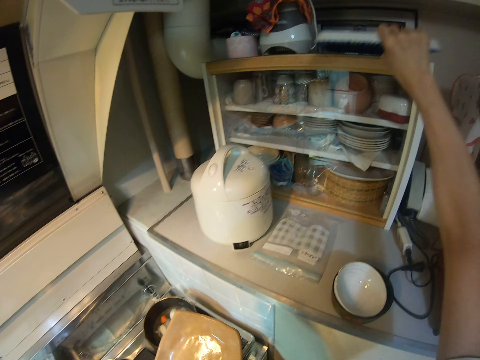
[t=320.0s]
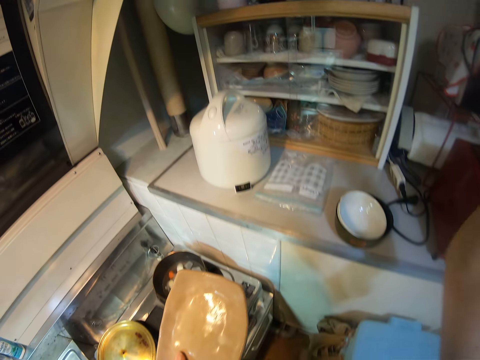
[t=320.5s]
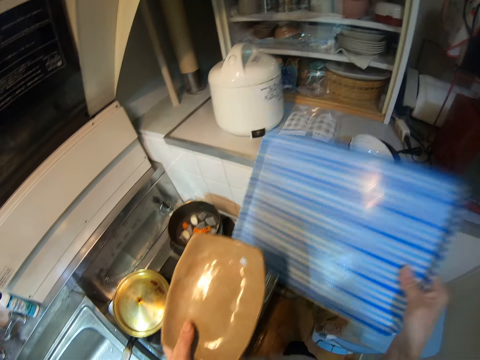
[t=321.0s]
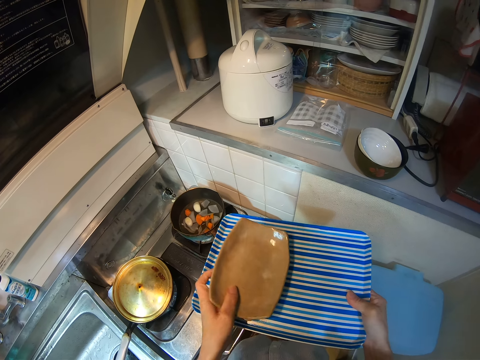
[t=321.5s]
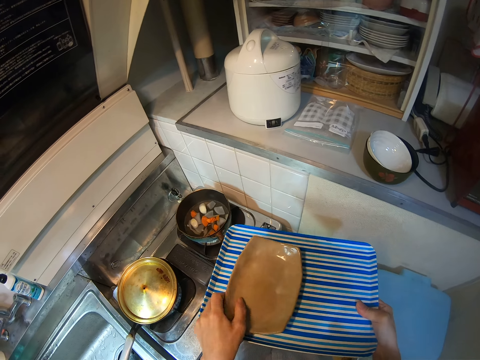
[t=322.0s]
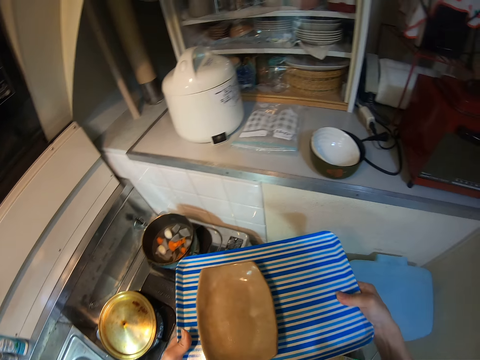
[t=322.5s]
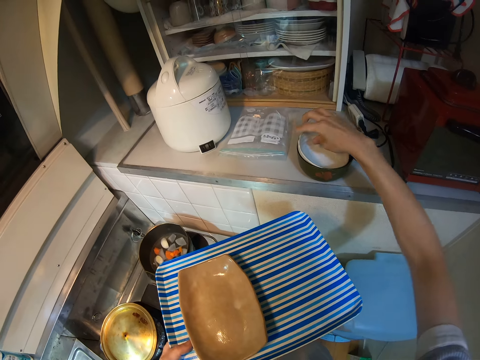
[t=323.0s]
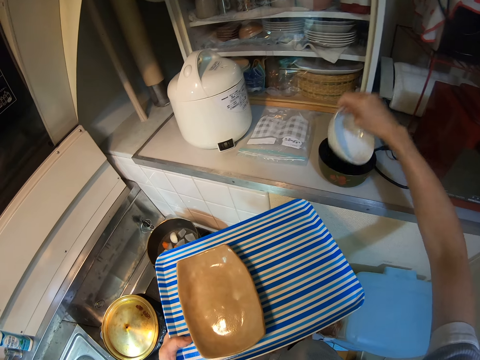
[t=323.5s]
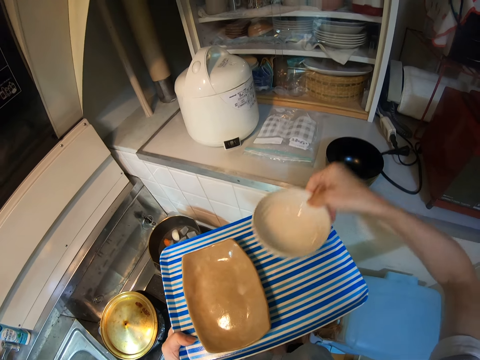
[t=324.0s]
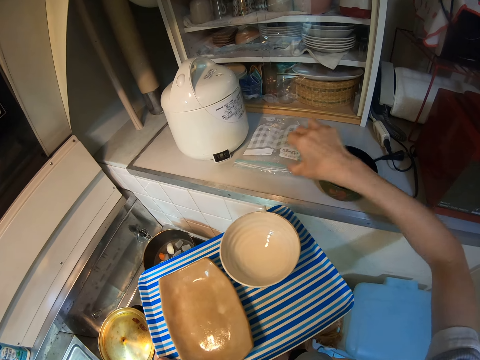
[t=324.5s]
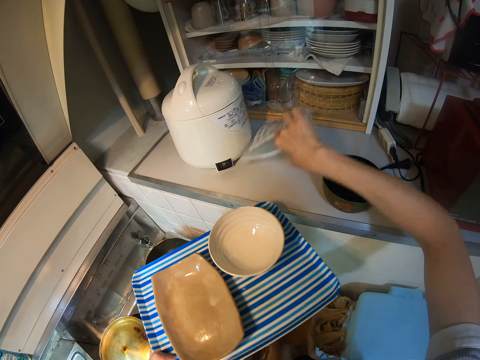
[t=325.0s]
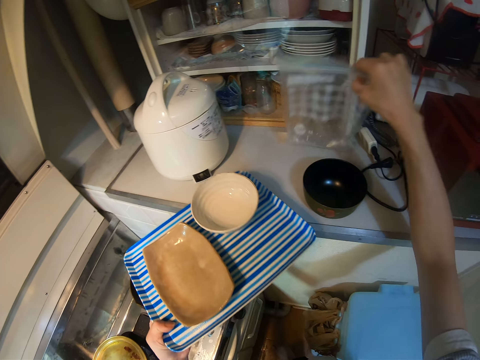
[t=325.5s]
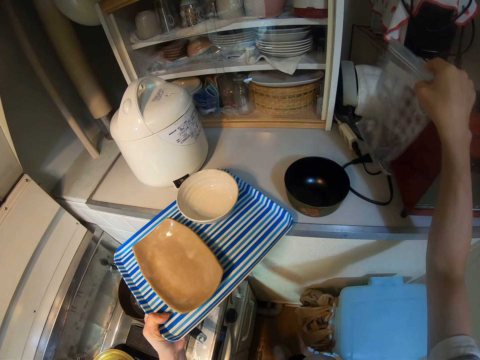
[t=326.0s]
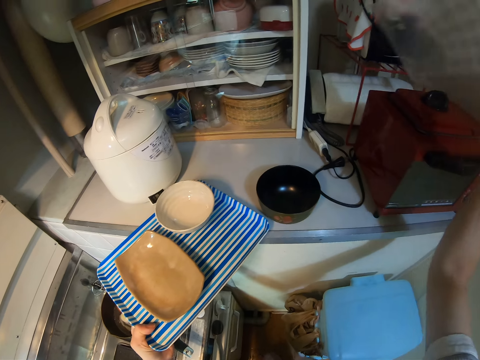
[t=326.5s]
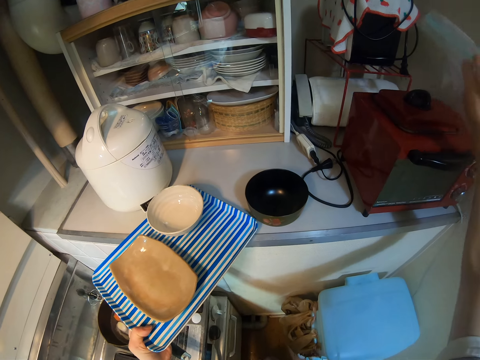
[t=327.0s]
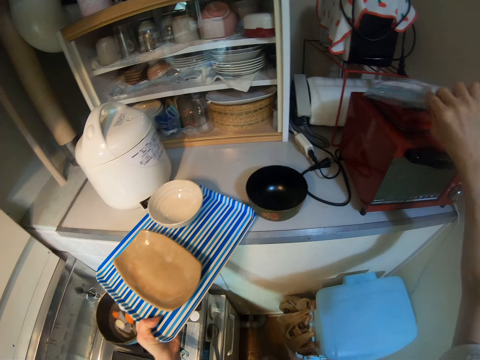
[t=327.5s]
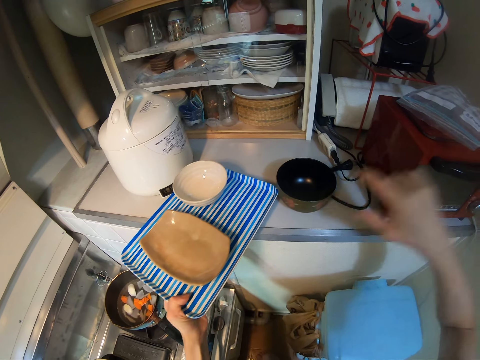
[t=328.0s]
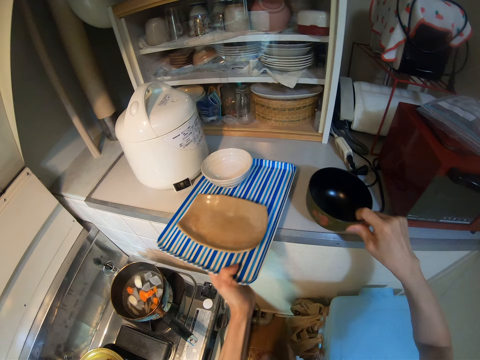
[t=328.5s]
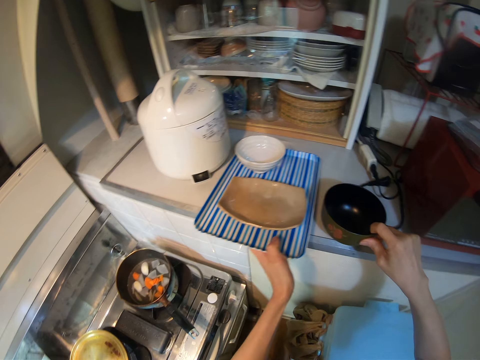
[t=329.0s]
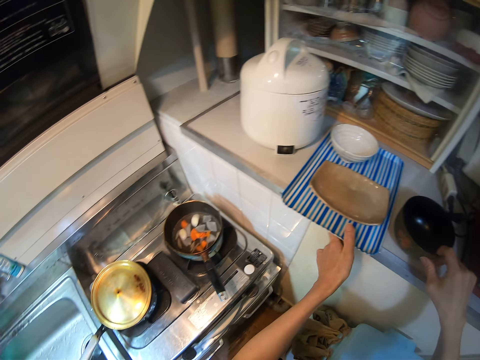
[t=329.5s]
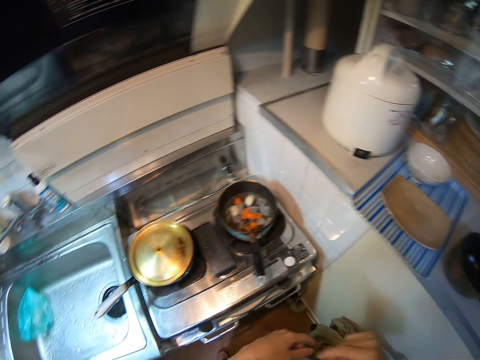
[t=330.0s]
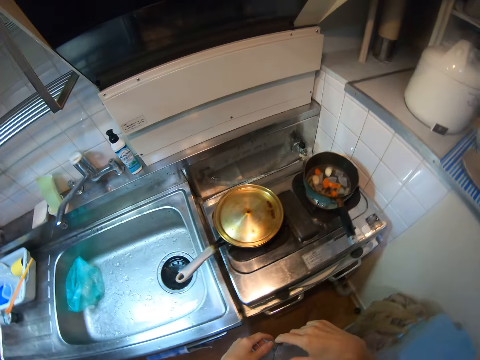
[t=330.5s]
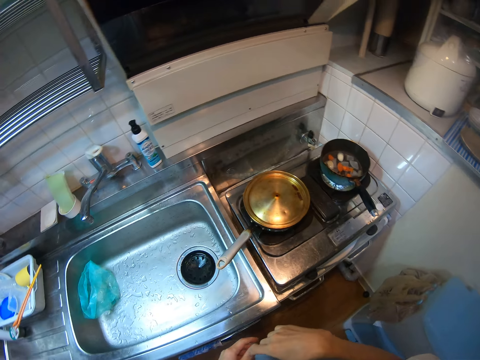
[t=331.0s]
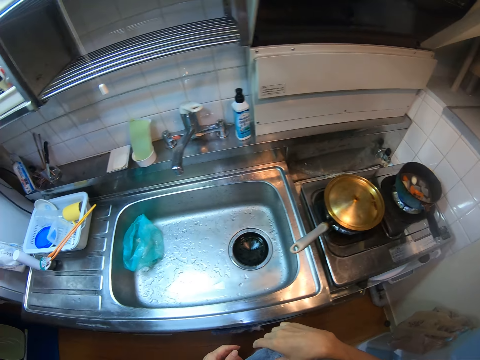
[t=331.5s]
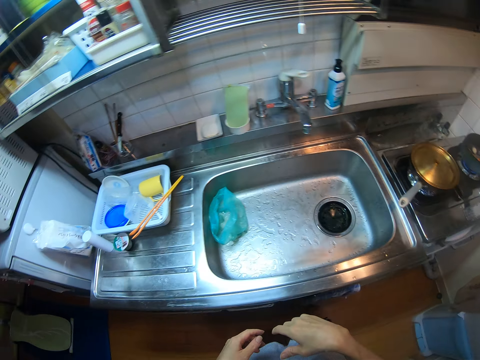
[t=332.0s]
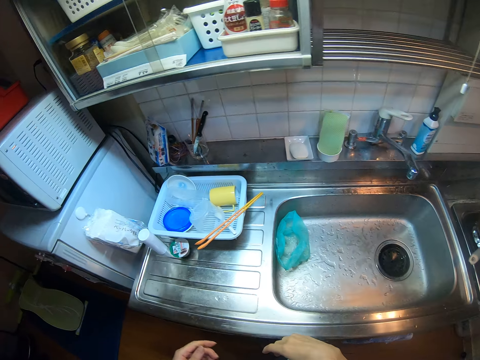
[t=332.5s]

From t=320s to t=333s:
The camera wearer picks a tray from the top of the glass shelf. They place the plate on the tray. They pass the tray to the left hand. They pick the white bowl from the slab of the glass shelf. They place the white bowl on the tray. They pick a zip bag and adjust the seal bag on the slab to the right side of the glass shelf. They drop the tray on the slab. They place the zip bag on the microwave. They pick a mixing bowl and adjust the black bowl on the slab. They place the mixing bowl on the bench. They walk in the kitchen to the fridge.

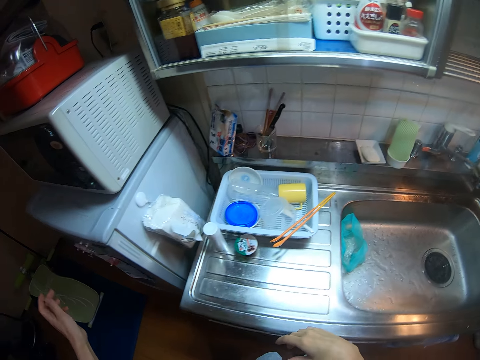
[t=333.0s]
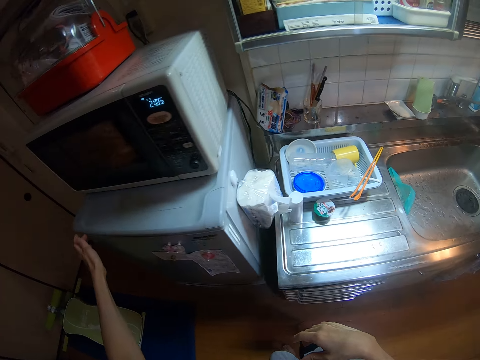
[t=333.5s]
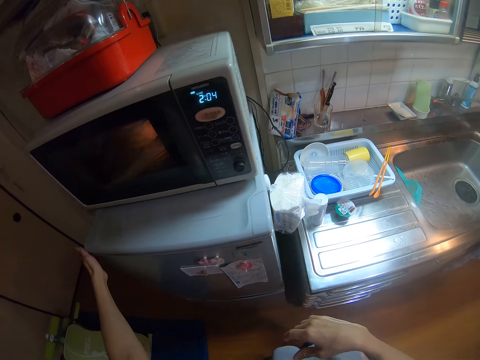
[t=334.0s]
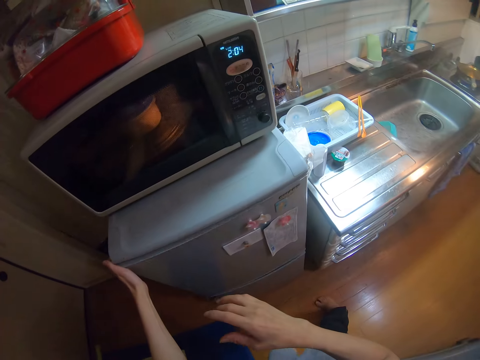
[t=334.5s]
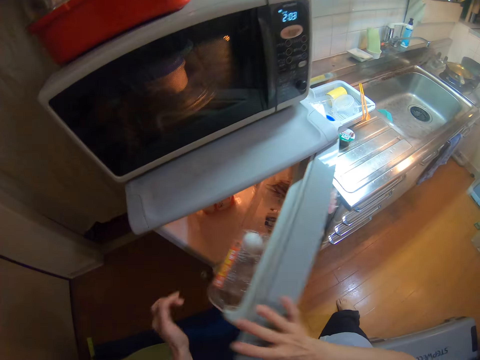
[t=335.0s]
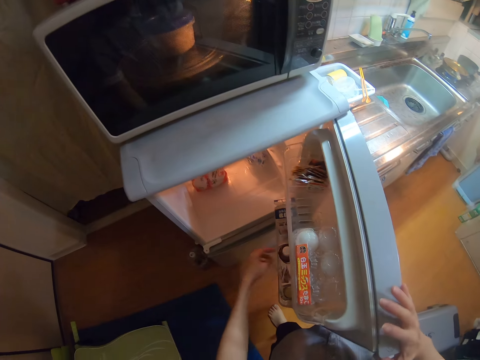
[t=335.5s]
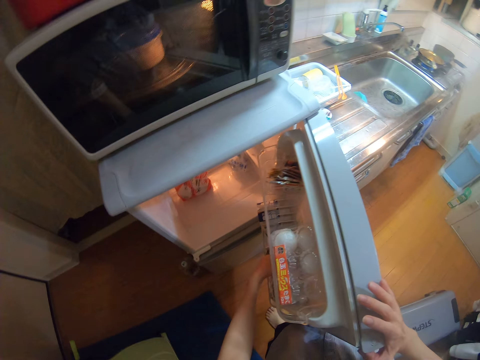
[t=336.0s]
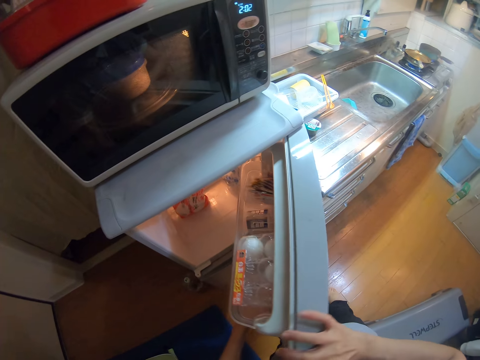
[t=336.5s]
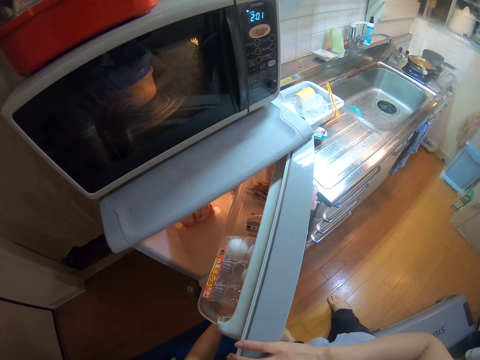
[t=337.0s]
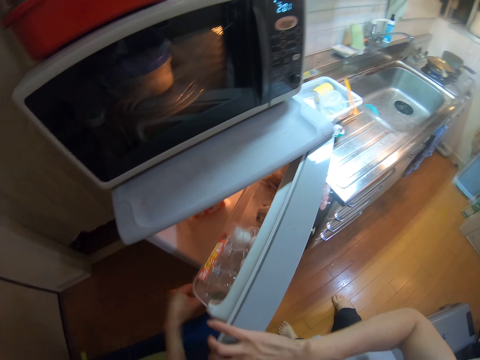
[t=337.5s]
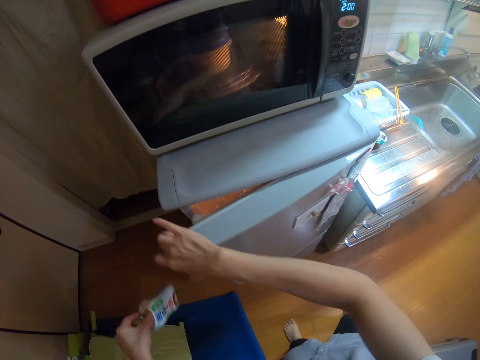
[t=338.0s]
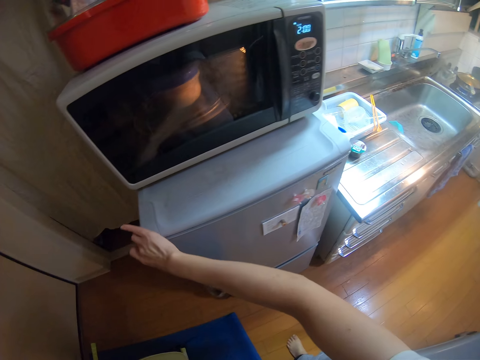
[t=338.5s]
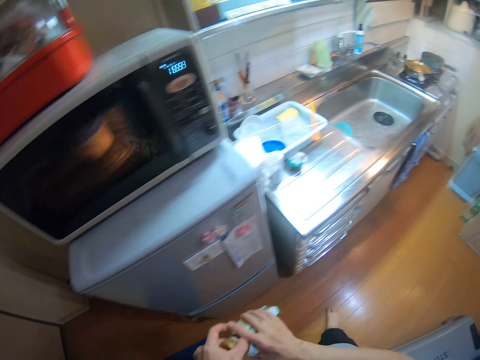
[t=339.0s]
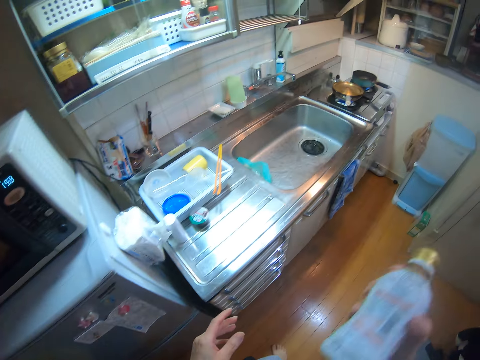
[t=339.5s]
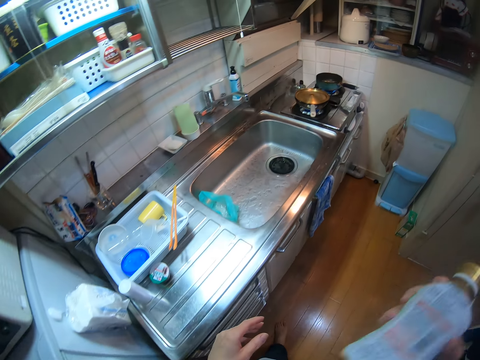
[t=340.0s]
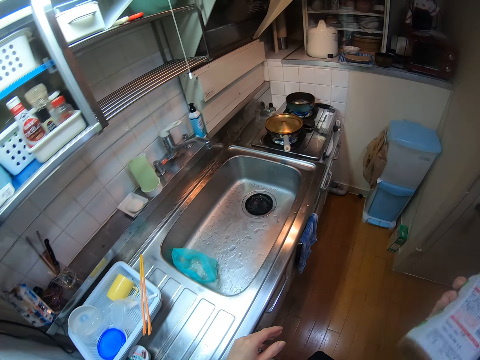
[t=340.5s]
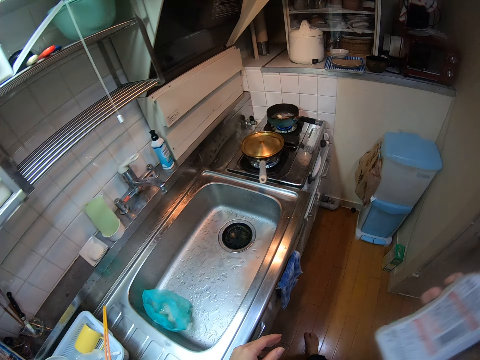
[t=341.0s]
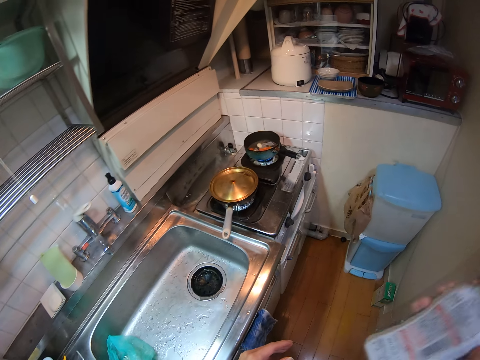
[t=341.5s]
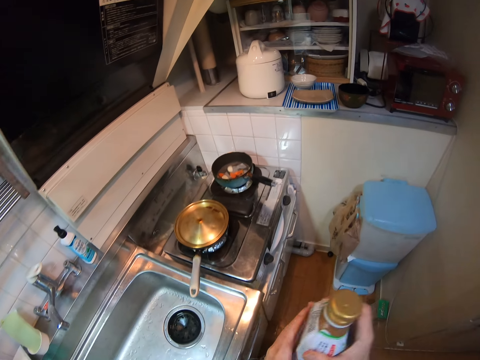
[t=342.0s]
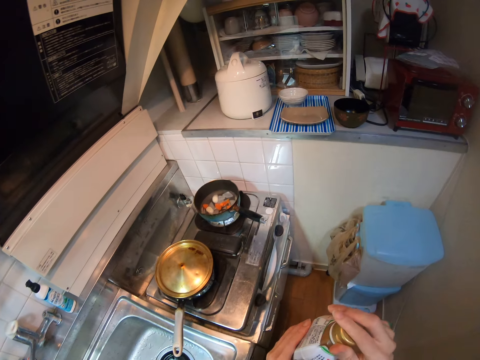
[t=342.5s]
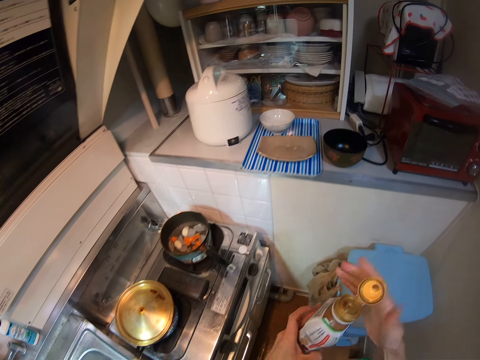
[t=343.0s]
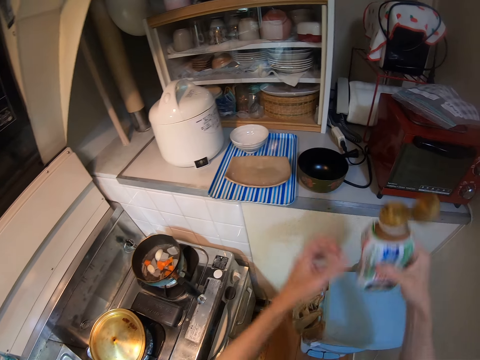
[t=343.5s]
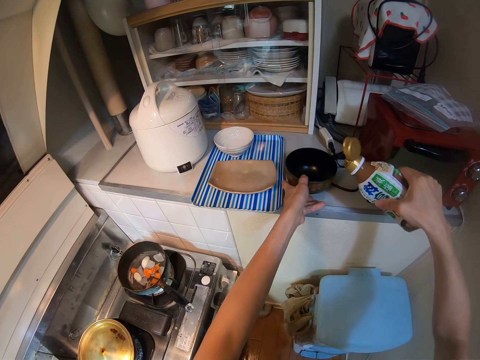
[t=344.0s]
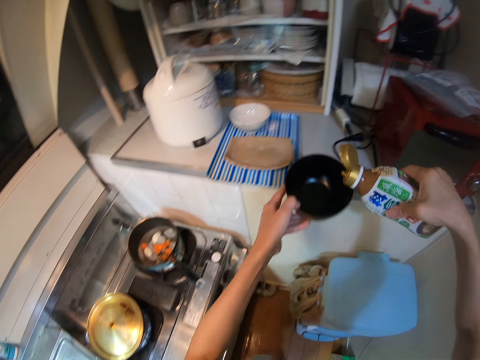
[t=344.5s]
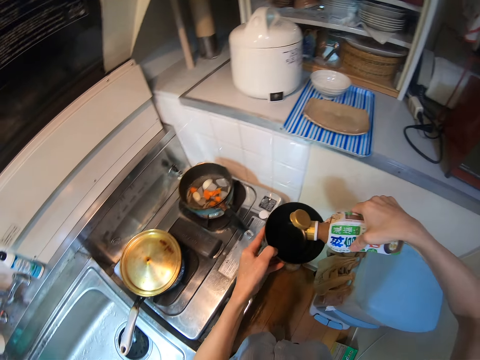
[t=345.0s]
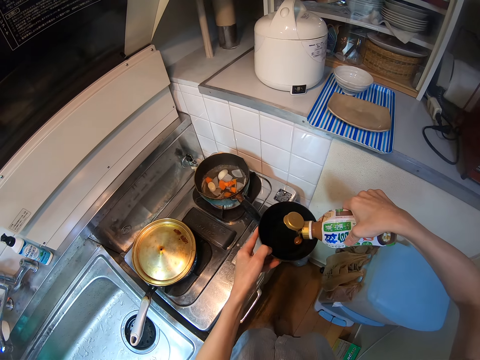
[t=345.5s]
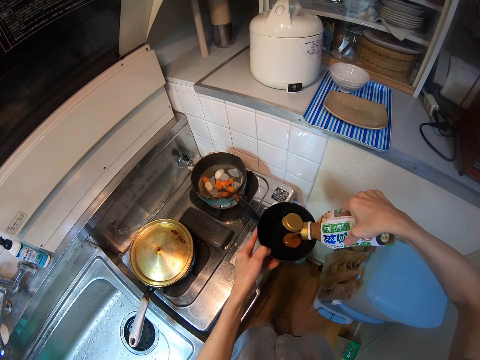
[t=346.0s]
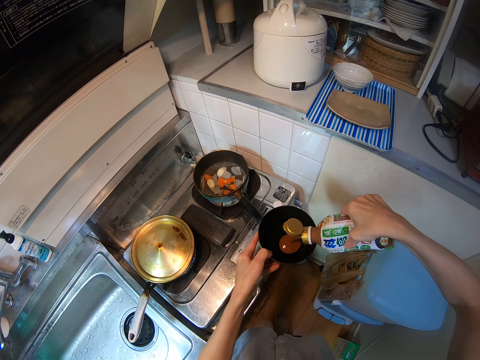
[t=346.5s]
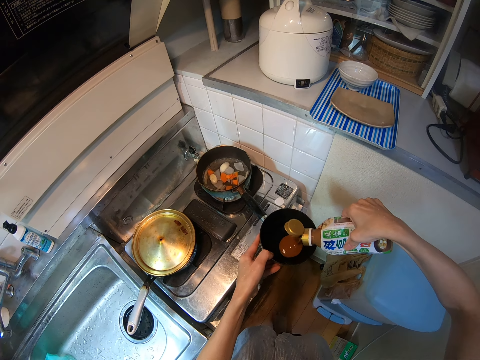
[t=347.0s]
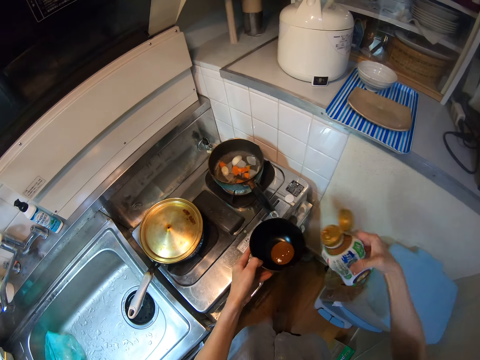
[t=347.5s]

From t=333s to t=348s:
The camera wearer opens the fridge door. They take a tomato sauce container from the side compartment of the fridge. They close the fridge door. They pass the container to the right hand. They shake the container. They walk in the kitchen to the sink area. They open the container and hold the container with both hands. They hold the container with the right hand. They pick the black bowl from the slab. They pour tomato sauce into the black bowl.
